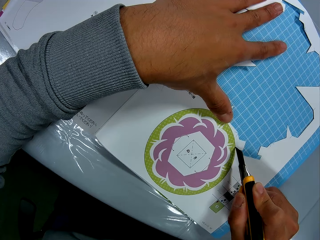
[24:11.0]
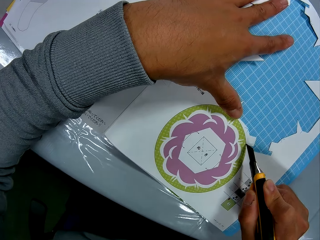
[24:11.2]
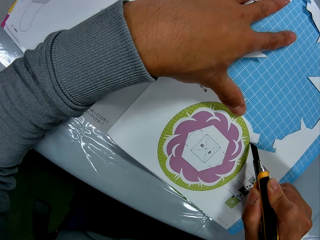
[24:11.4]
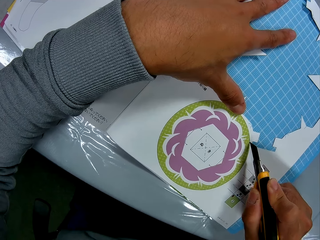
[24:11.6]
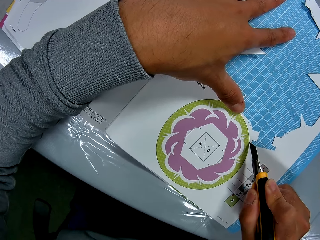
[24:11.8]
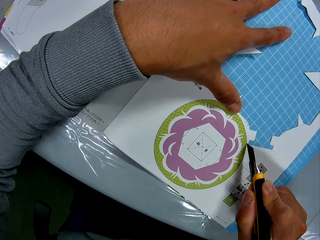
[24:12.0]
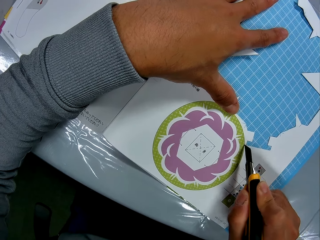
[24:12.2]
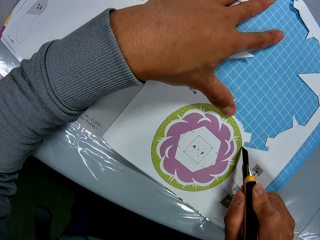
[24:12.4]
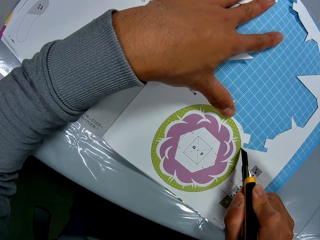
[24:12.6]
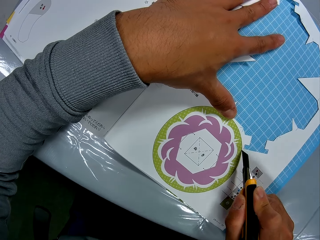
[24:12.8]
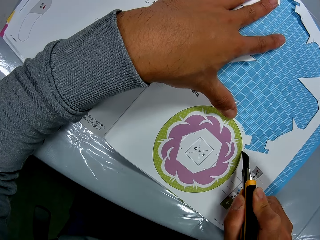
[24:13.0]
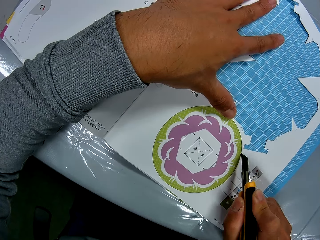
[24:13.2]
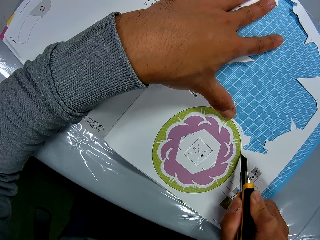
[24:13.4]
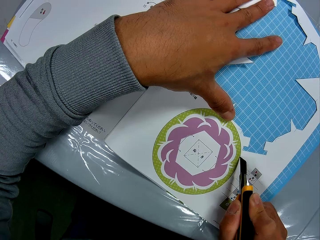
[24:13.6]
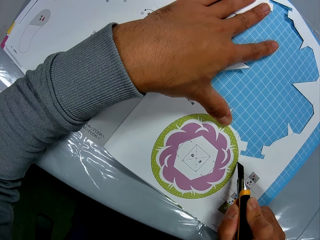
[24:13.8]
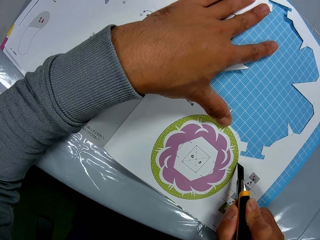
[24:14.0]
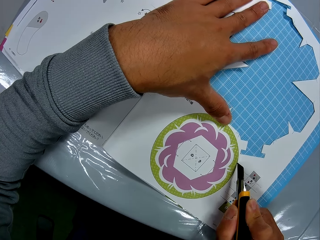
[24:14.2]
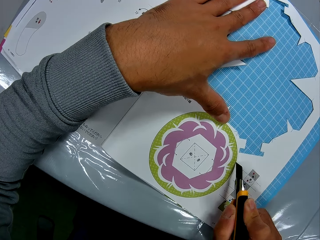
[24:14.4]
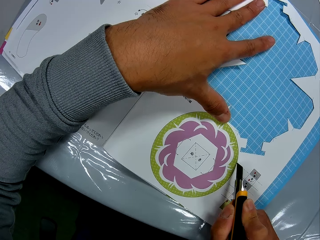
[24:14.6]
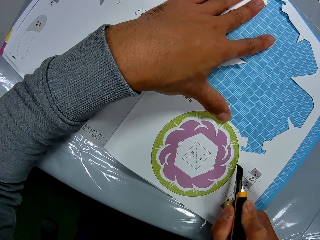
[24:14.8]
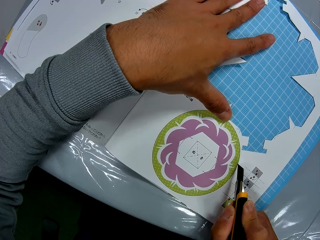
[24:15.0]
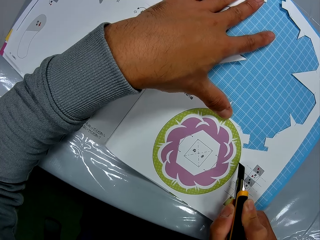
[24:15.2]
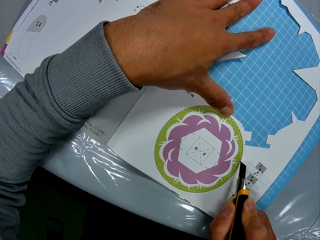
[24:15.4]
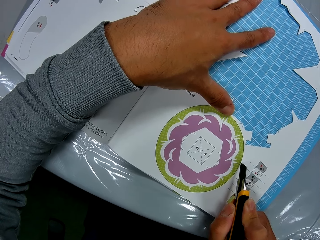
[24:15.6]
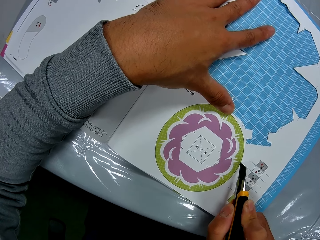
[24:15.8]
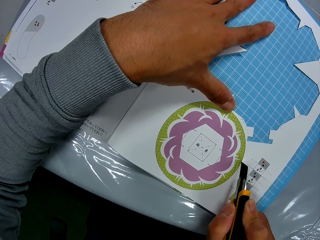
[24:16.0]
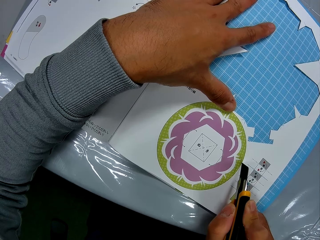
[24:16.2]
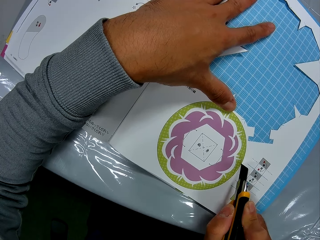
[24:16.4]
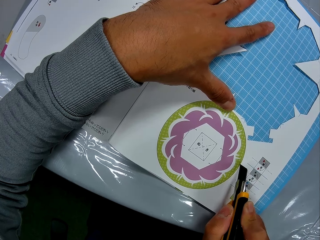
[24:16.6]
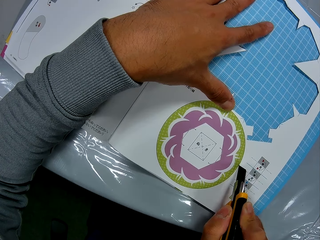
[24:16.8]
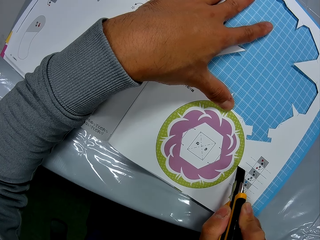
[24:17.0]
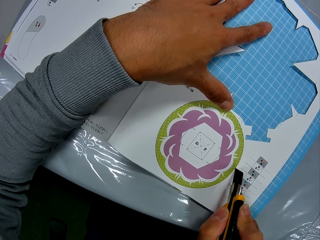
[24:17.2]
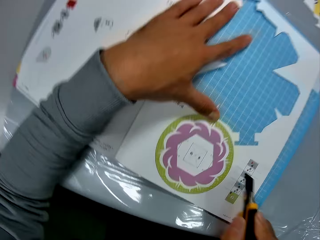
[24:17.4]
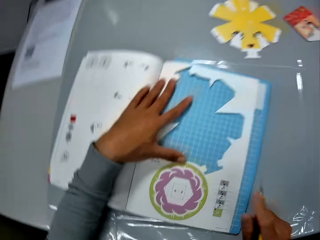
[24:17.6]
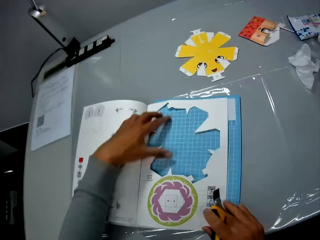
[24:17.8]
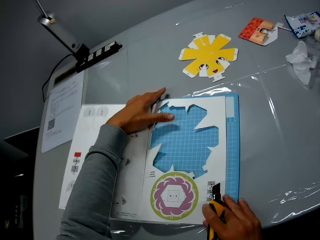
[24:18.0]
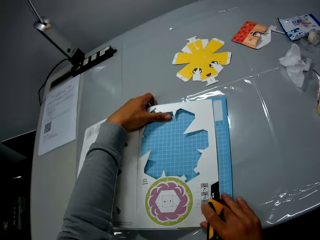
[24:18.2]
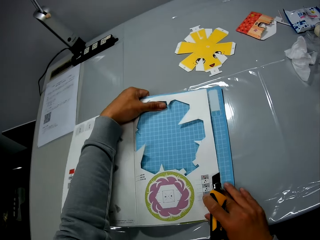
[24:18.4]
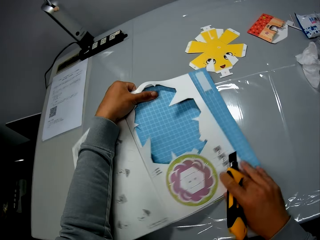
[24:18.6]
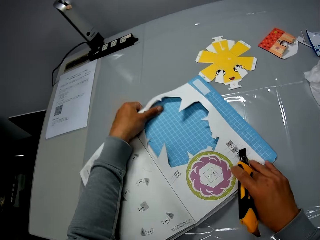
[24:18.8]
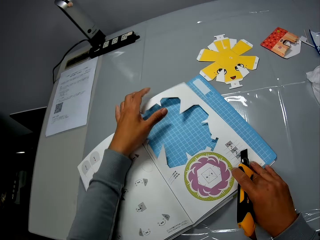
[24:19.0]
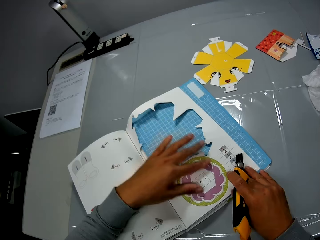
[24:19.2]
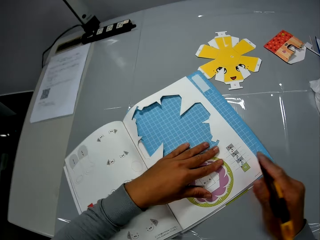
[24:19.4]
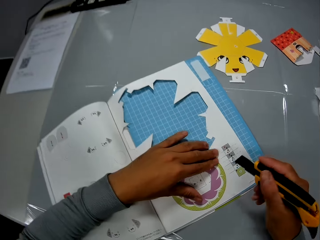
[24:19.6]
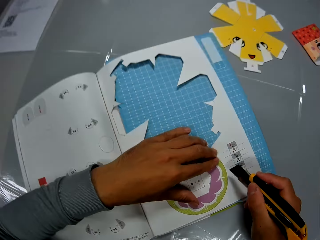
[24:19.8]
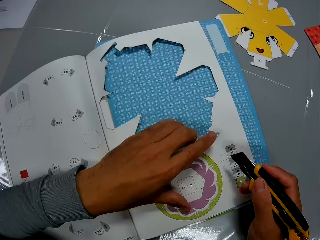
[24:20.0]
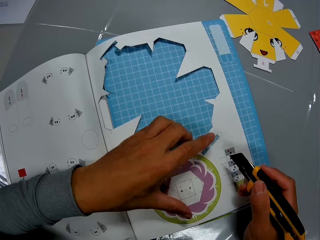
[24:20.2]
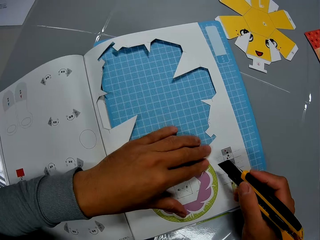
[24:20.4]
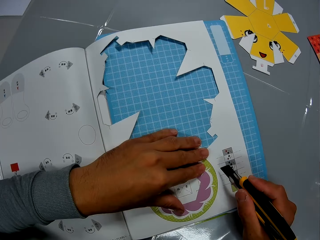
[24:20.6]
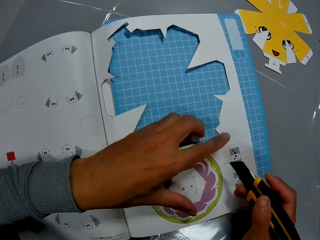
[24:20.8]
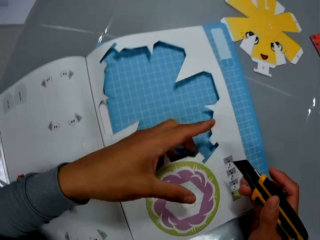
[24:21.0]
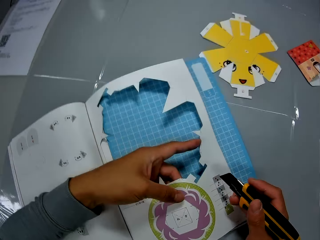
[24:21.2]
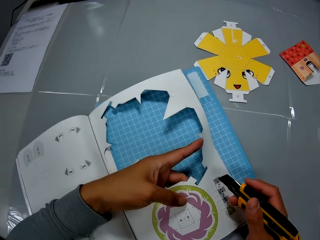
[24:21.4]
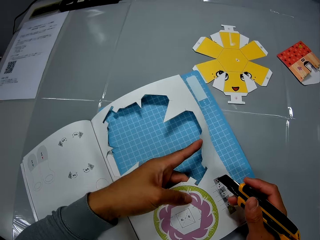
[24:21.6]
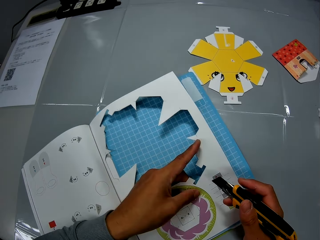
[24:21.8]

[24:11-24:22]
The camera wearer adjusts the paper on a cutting mat. They turn the papercraft booklet on the table.

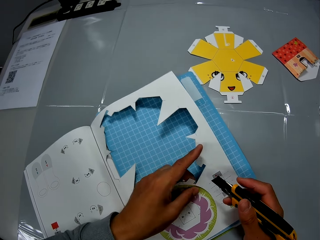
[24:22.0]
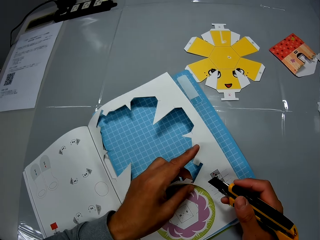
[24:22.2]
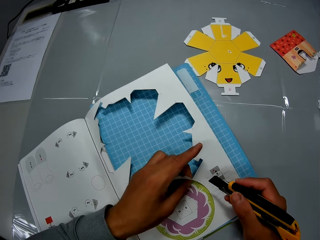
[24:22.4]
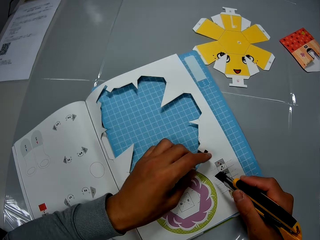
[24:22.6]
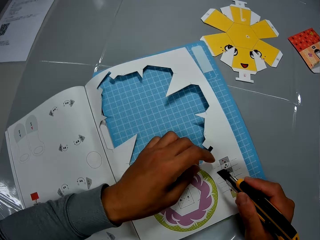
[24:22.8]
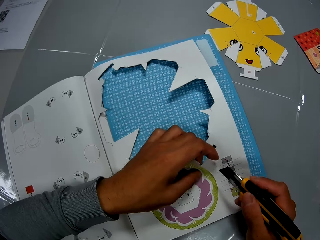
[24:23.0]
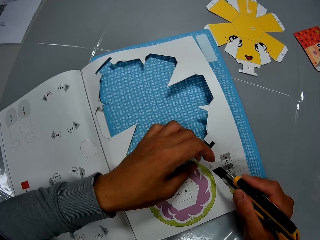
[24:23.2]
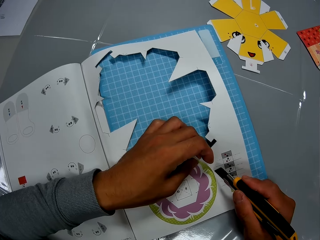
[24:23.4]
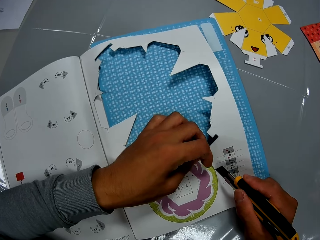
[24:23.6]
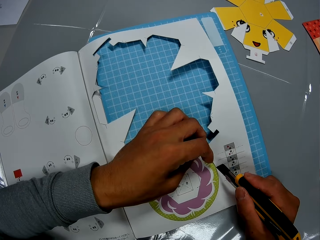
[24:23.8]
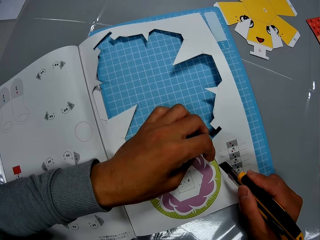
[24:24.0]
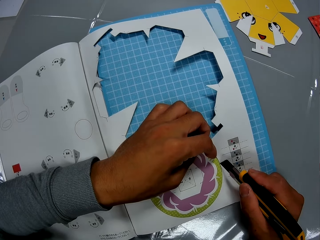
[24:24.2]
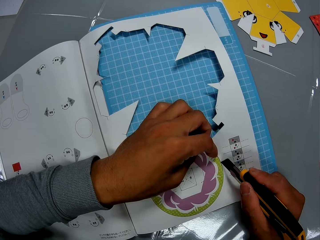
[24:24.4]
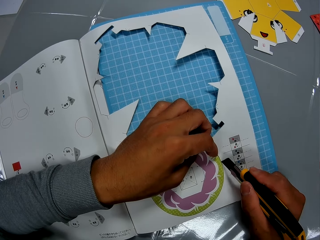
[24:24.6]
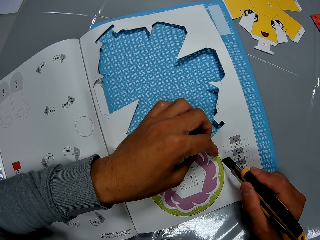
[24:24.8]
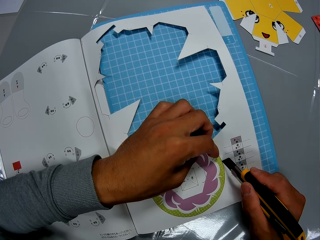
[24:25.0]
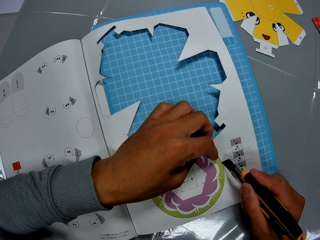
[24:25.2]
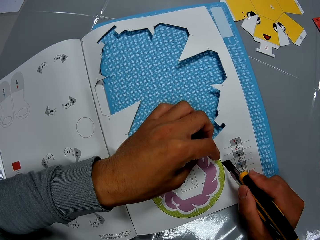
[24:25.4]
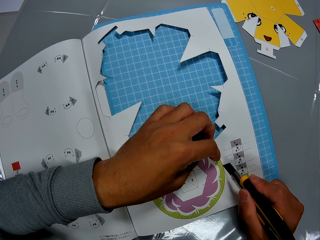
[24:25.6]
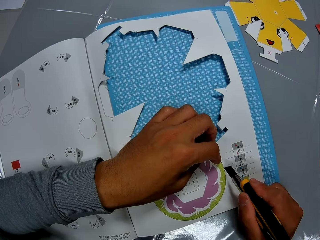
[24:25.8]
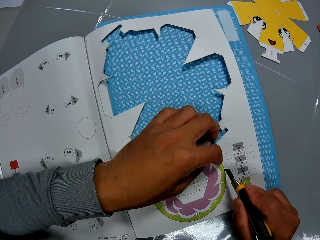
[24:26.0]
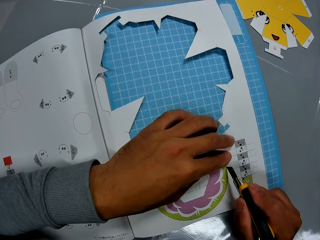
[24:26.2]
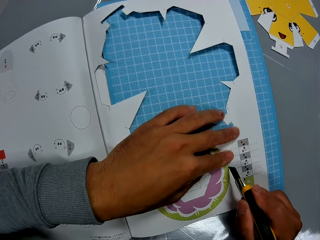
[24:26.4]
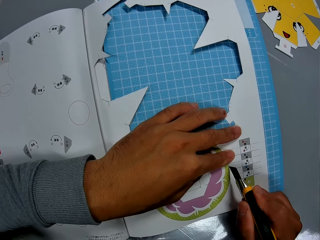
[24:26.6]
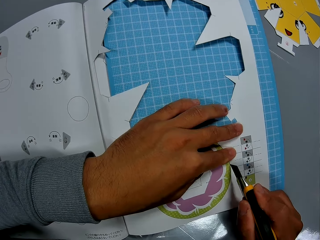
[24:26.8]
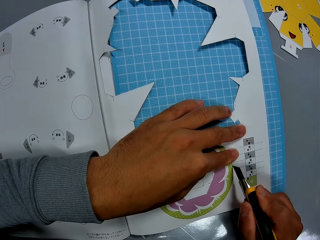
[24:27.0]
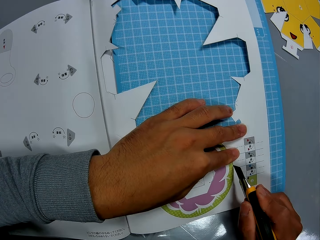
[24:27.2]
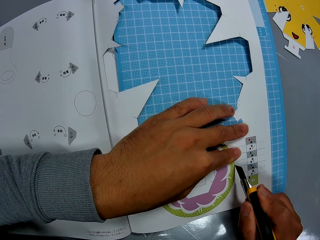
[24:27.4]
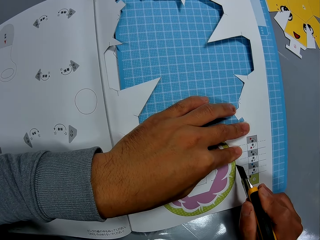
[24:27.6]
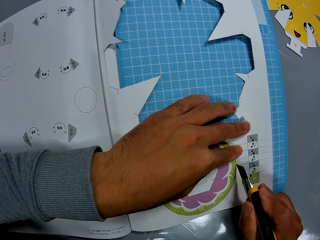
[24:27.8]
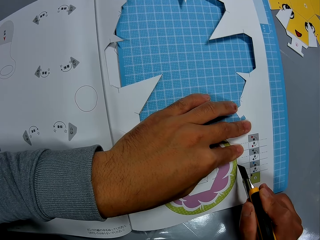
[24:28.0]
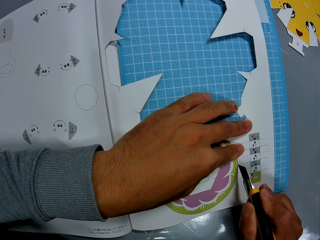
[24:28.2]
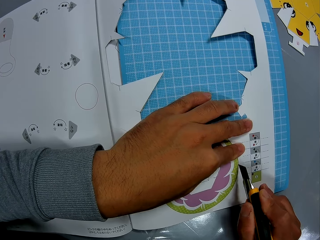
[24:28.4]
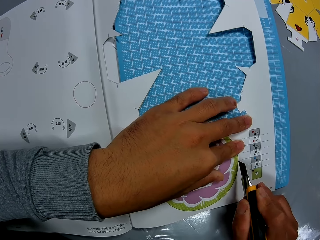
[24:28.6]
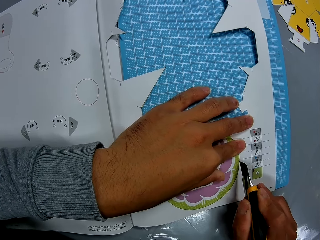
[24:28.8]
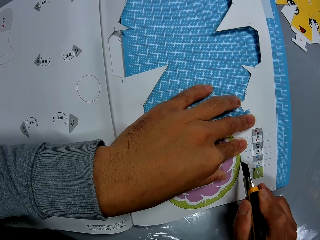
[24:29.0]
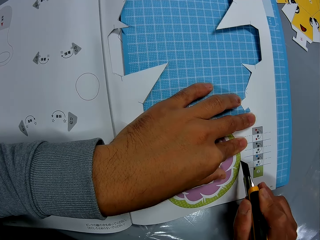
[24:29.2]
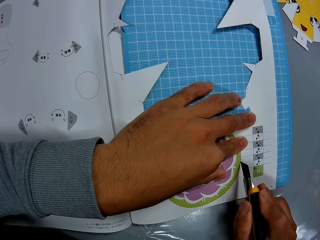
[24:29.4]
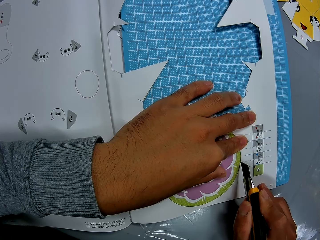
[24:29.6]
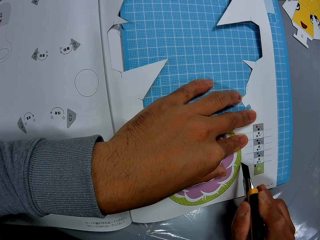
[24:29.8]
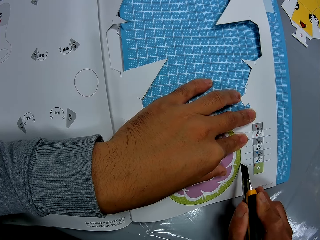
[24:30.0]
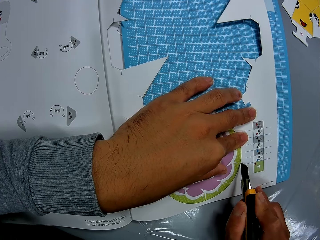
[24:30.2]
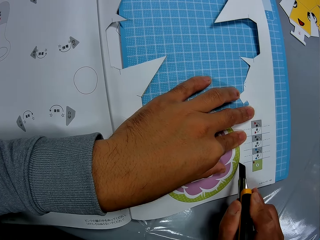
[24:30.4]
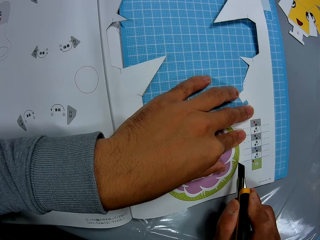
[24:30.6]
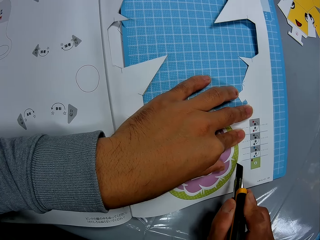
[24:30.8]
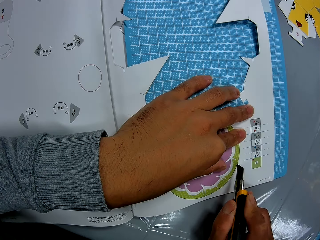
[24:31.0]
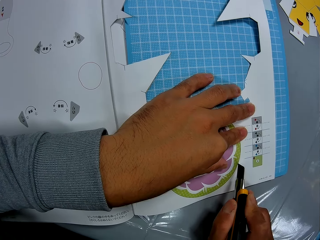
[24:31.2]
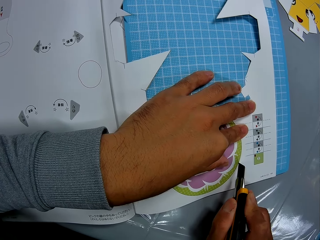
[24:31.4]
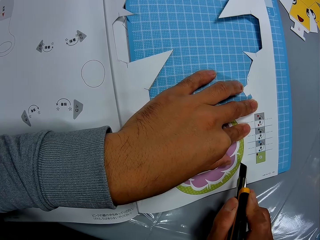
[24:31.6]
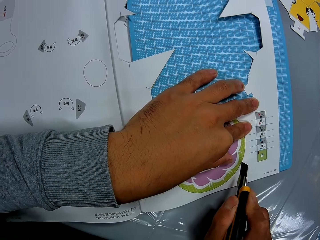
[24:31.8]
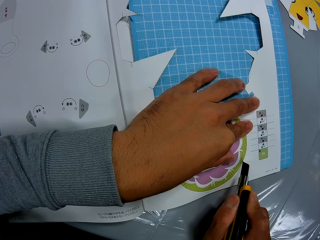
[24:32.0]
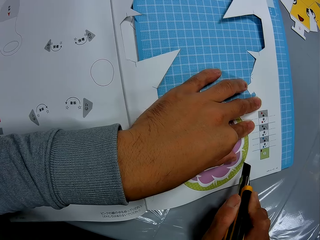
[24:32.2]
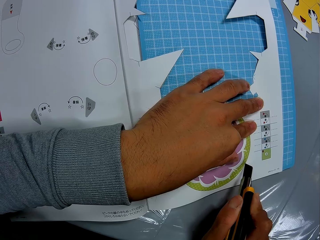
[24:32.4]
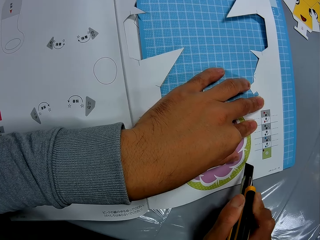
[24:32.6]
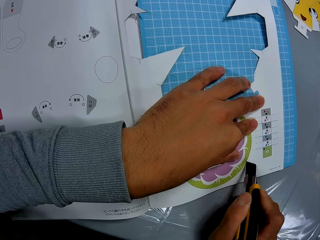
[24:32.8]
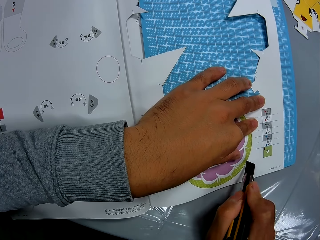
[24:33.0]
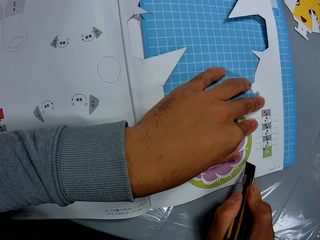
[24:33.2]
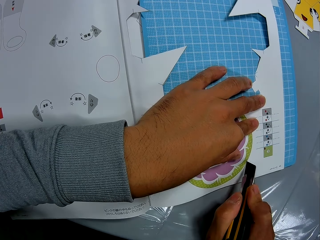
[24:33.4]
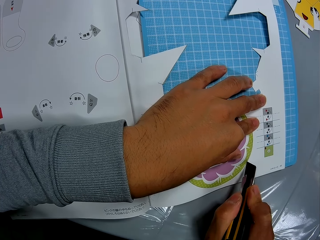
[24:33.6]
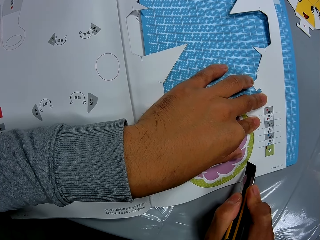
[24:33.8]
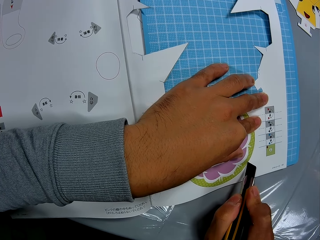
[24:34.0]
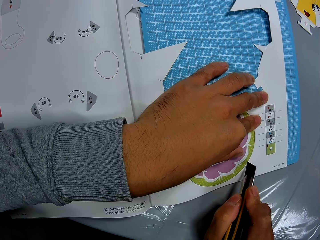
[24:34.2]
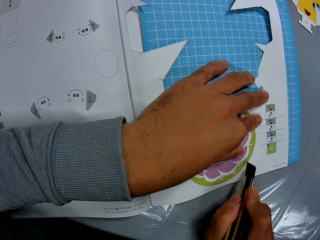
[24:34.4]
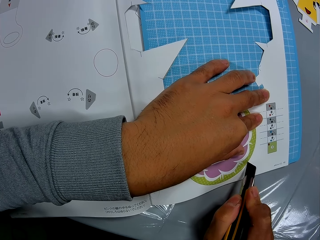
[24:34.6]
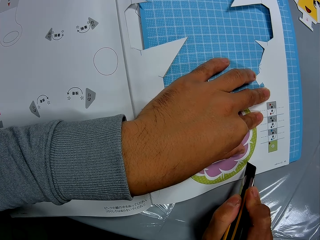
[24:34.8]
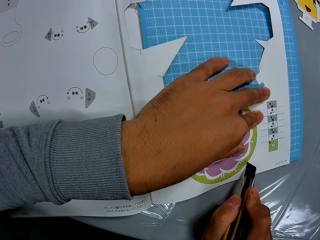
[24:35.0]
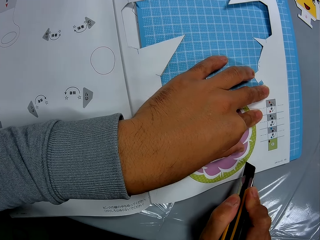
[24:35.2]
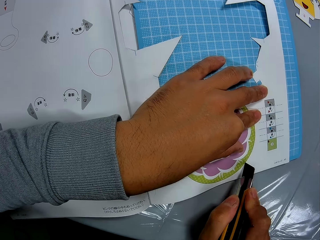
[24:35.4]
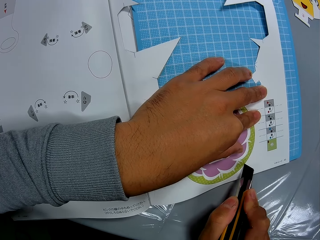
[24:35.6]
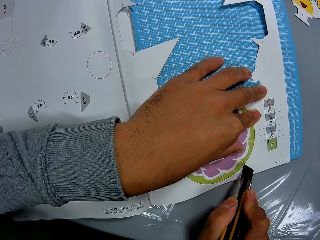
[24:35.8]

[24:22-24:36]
The camera wearer cuts out the papercraft piece from the papercraft booklet on the table with the paper cutter.
